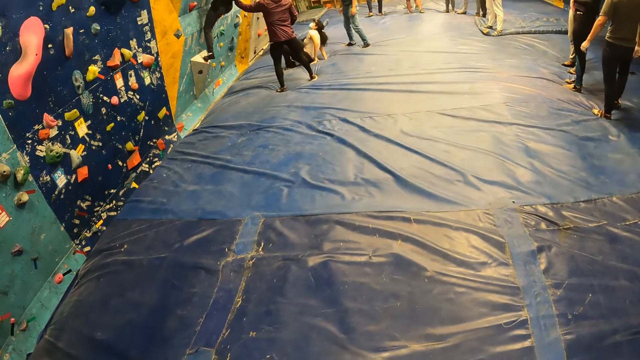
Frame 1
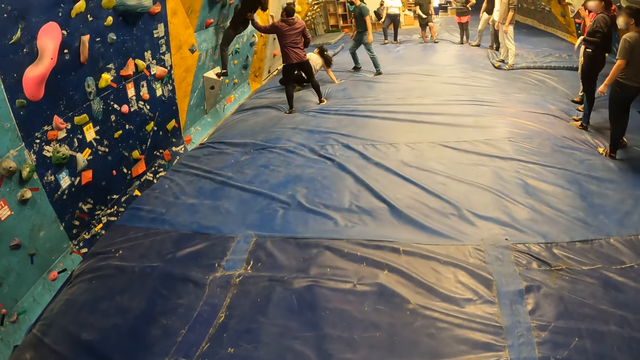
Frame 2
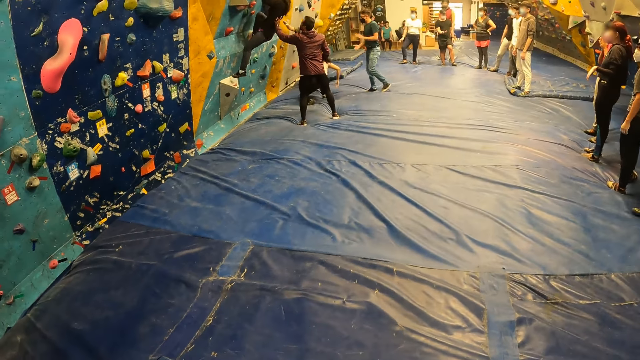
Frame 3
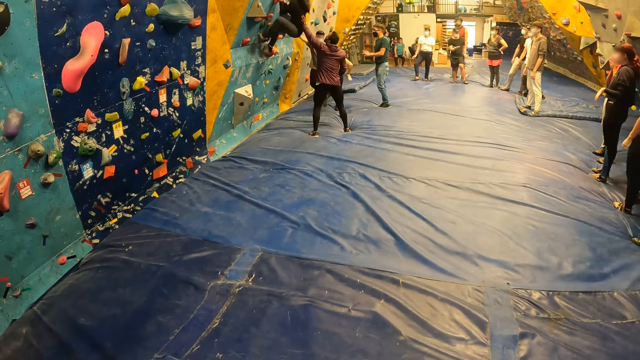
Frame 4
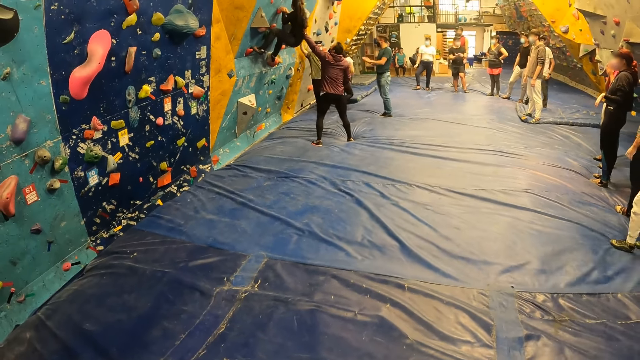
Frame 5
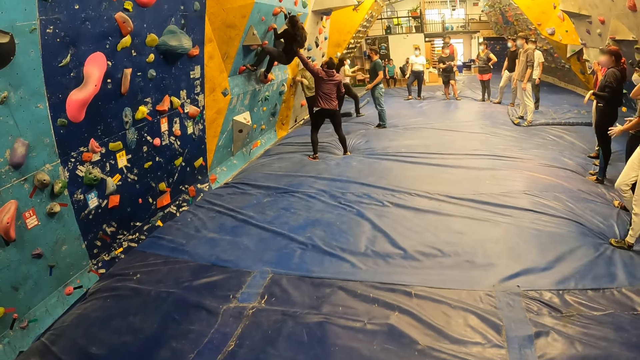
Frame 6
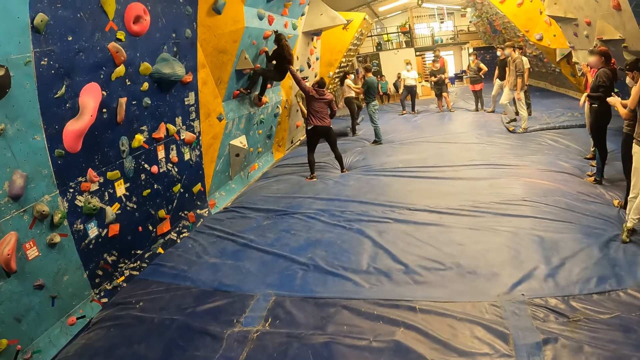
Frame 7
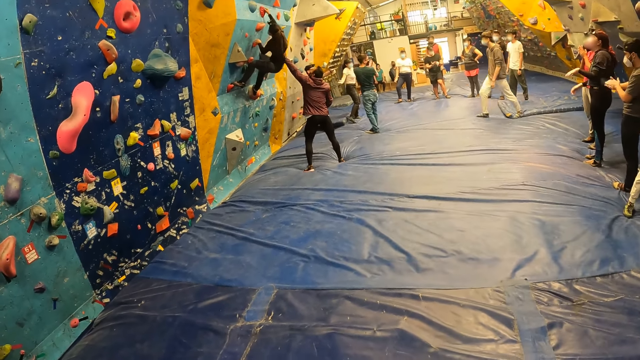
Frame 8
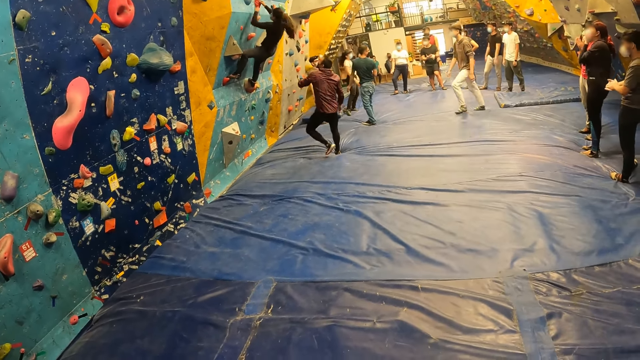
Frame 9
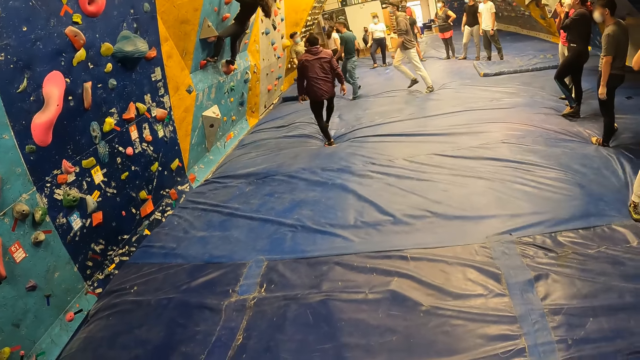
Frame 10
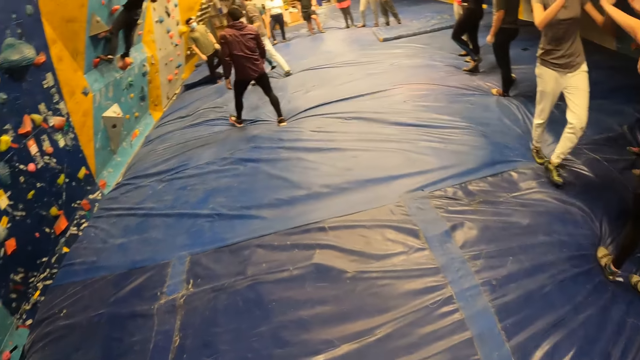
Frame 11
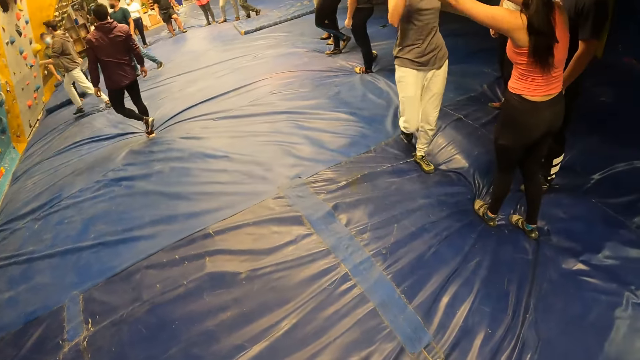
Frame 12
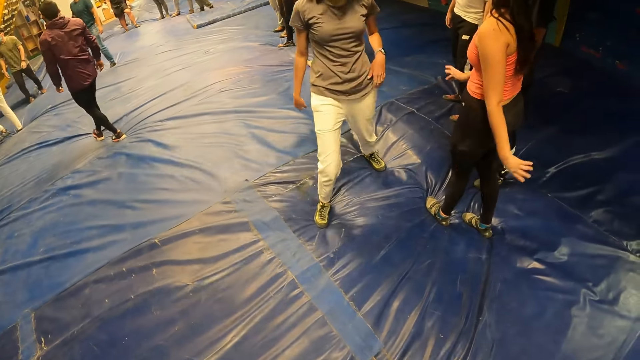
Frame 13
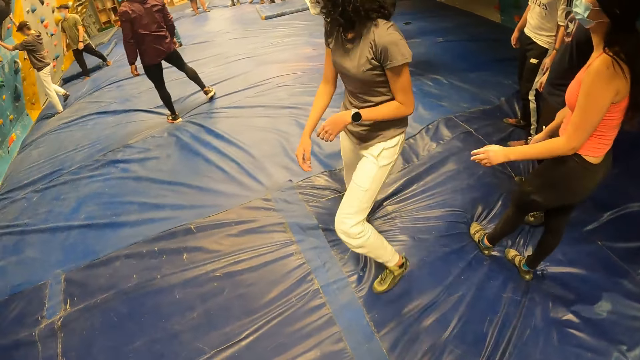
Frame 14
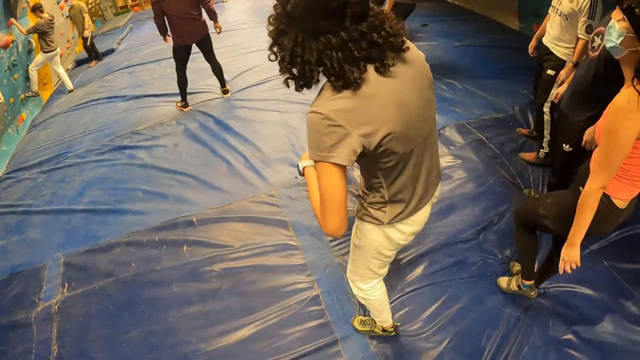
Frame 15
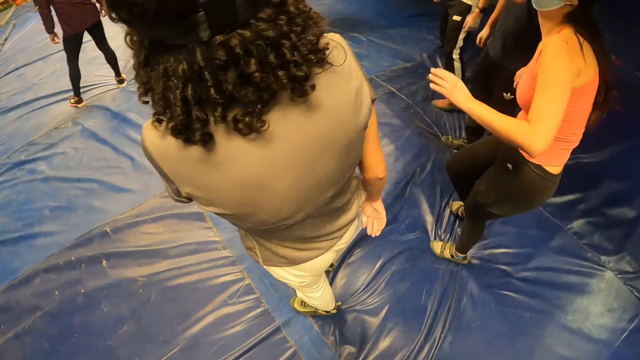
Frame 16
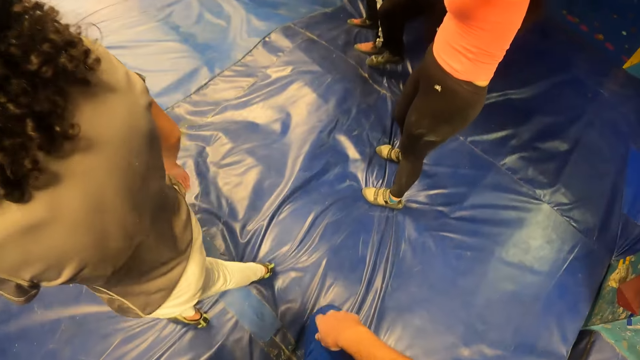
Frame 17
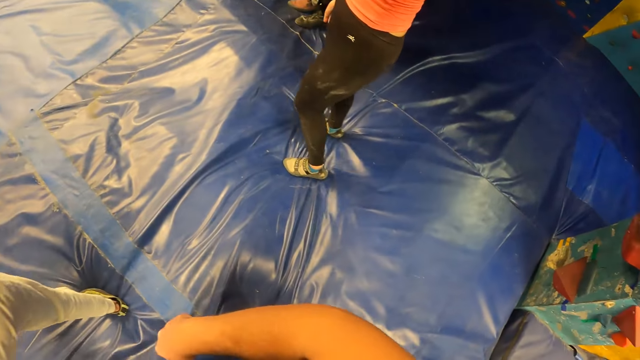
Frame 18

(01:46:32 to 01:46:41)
The camera wearer looks around.

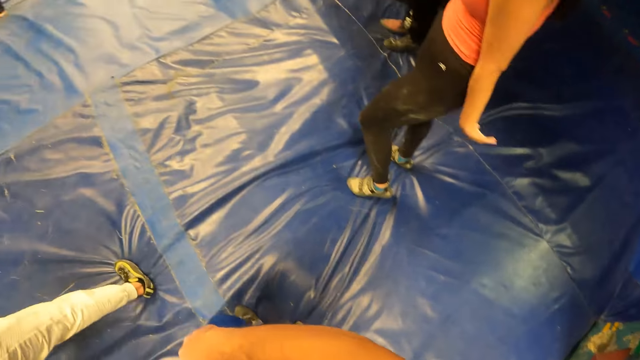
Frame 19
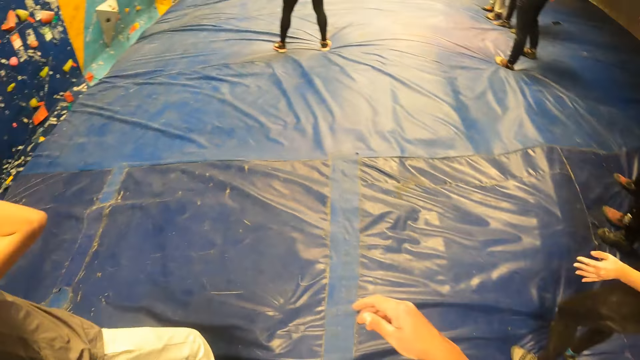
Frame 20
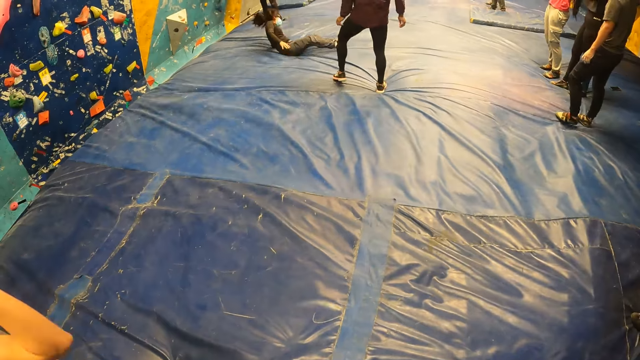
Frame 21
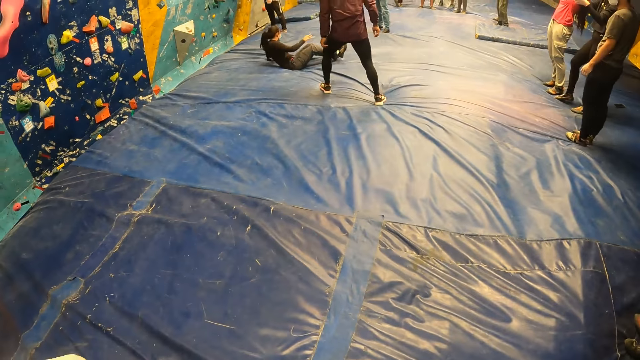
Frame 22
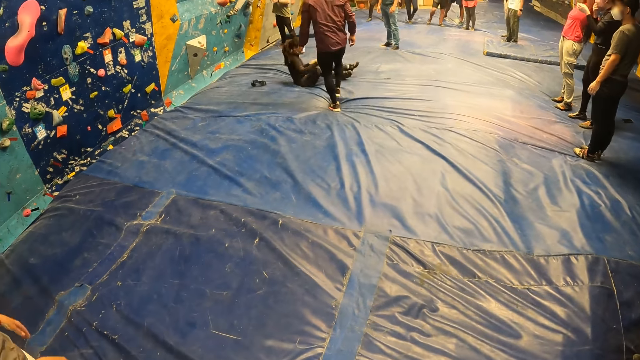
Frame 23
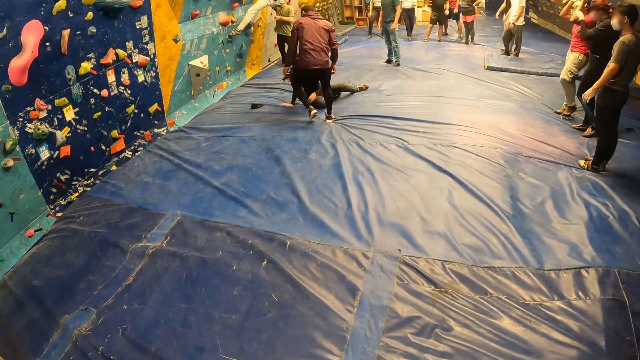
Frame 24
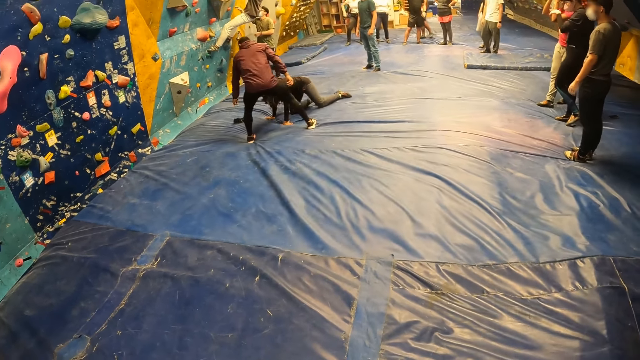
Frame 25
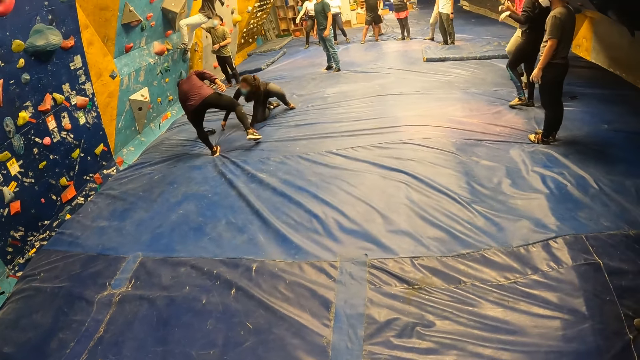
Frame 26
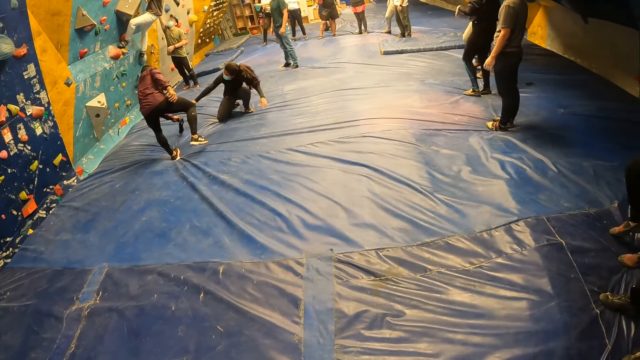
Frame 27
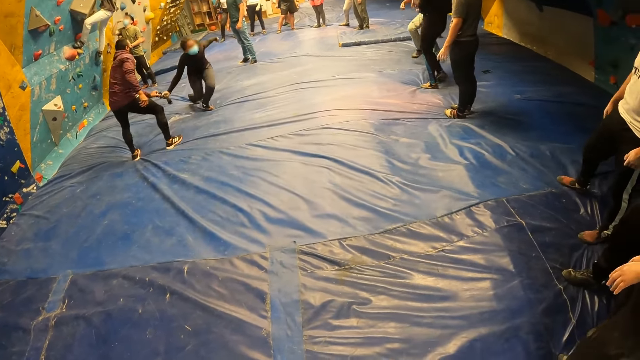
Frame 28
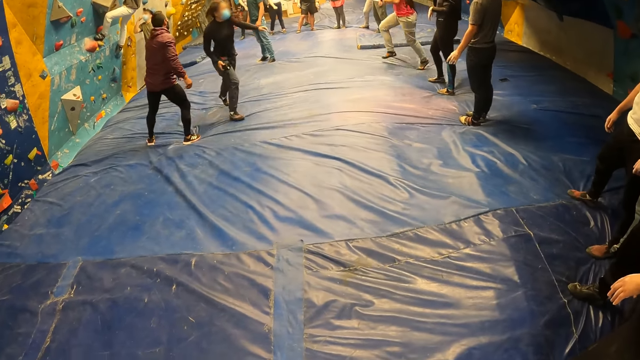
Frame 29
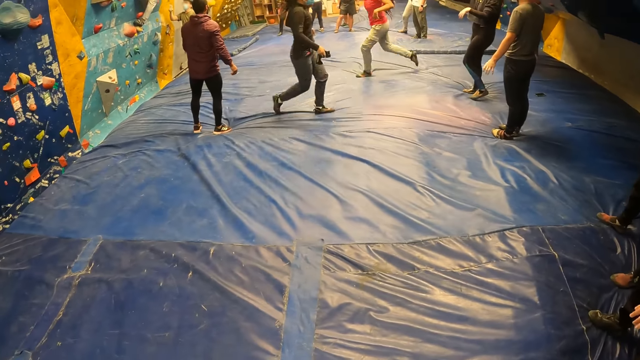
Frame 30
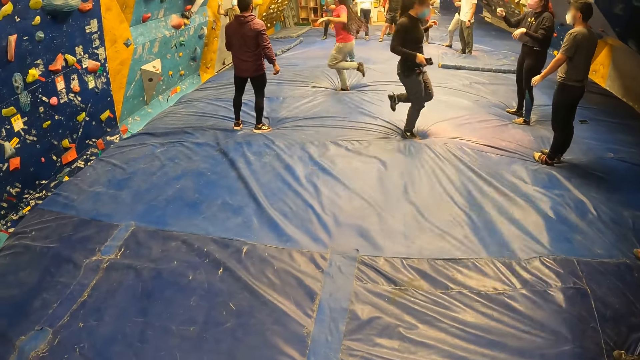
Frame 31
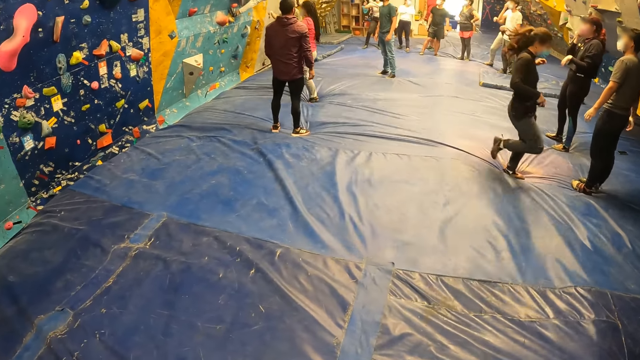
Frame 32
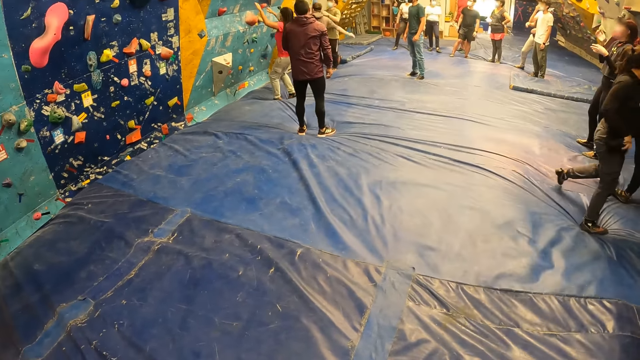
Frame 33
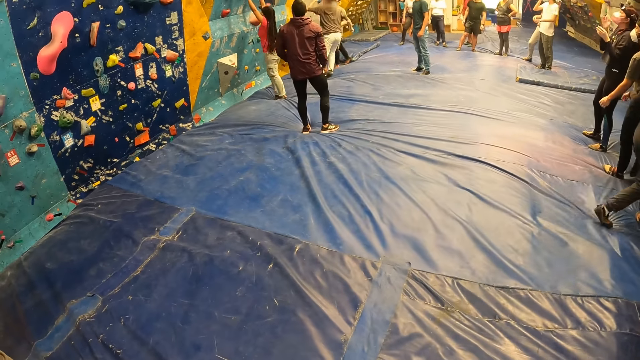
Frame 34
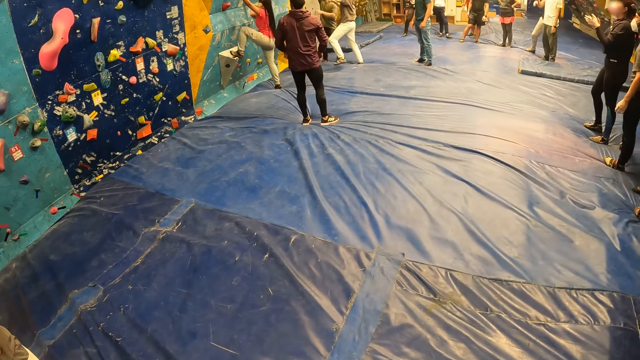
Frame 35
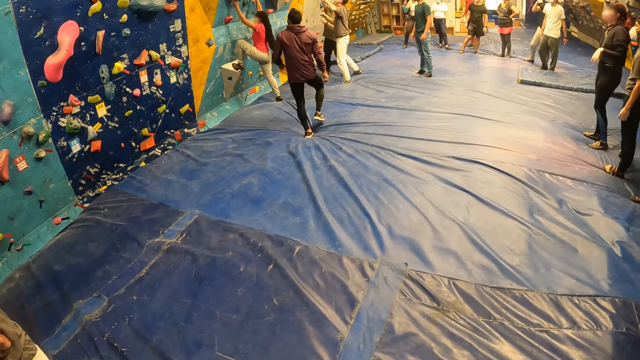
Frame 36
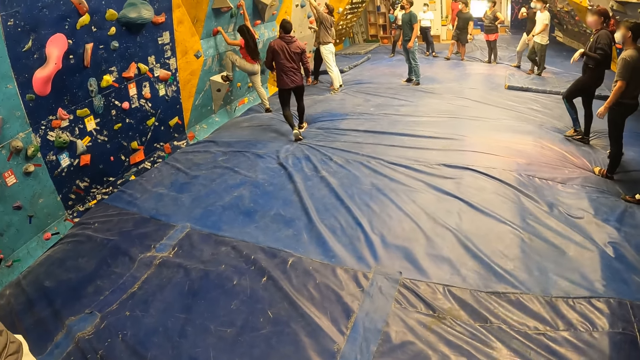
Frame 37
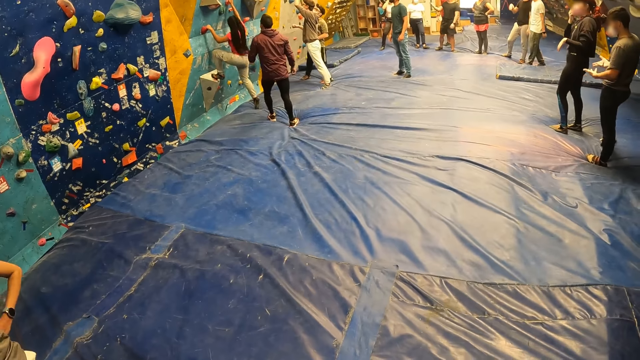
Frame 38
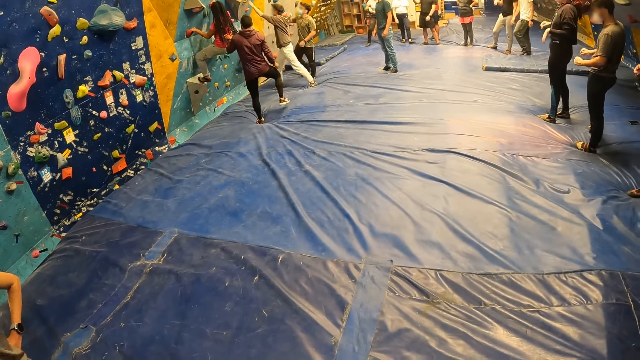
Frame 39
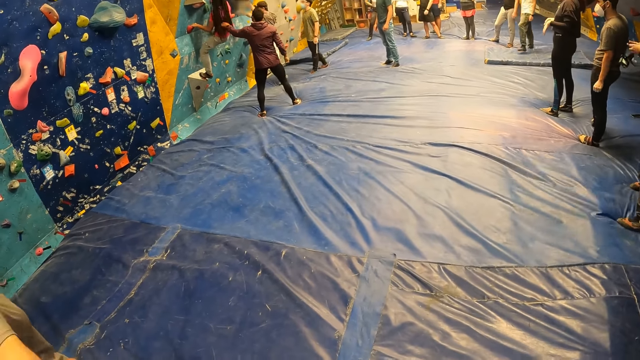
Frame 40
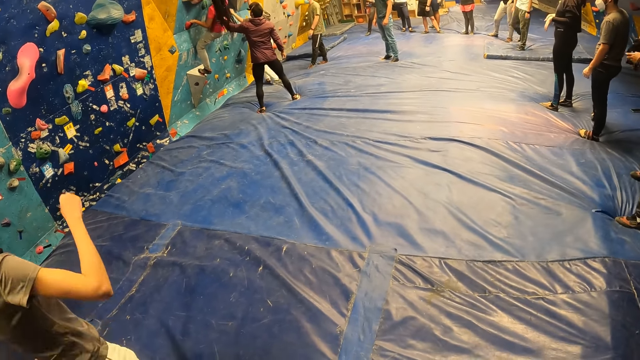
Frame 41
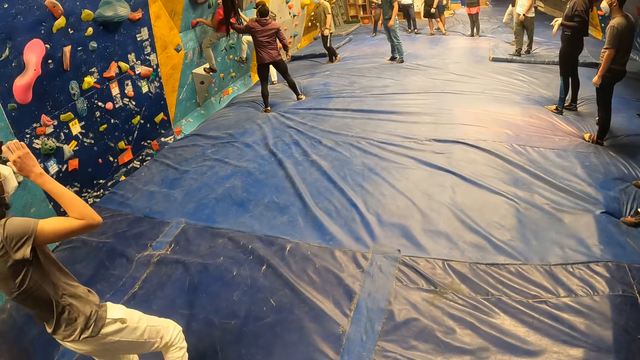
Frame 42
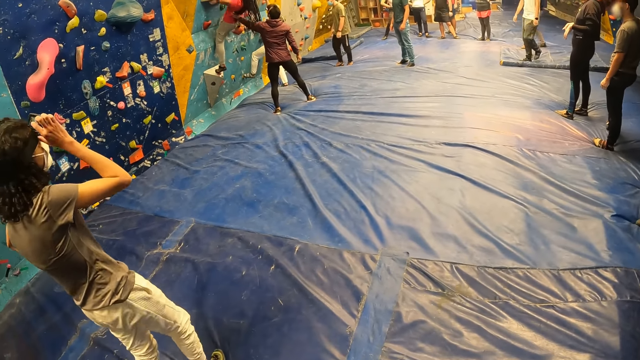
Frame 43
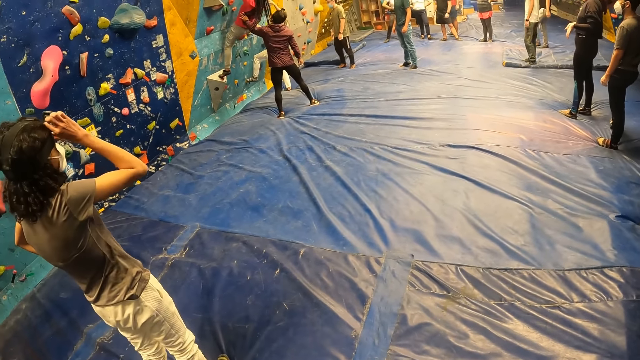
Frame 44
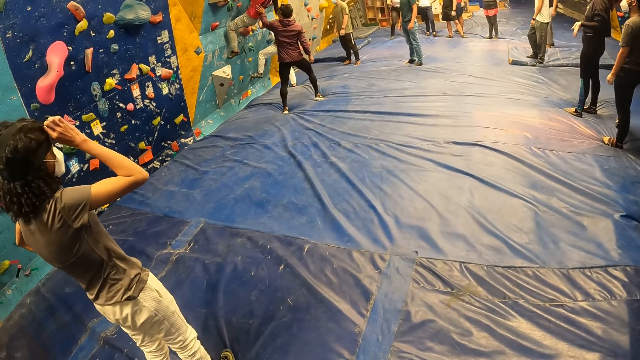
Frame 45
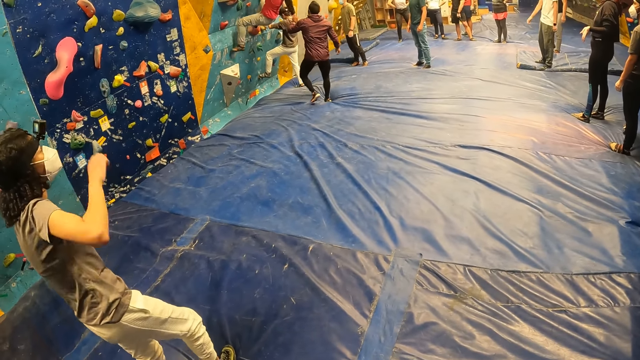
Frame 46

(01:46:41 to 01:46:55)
A woman falls down to the floor. The woman touches a head camera with her right hand. The man picks up the head camera with his left hand and passes the head camera to the woman with his left hand. Another woman climbs up the climbing-wall. The man pushes the other woman with his left hand. A third woman touches the head camera with her right hand.
